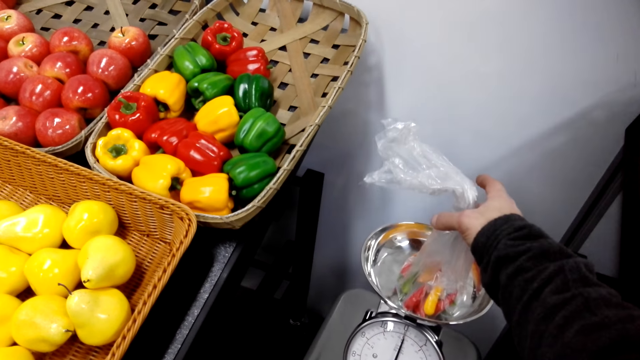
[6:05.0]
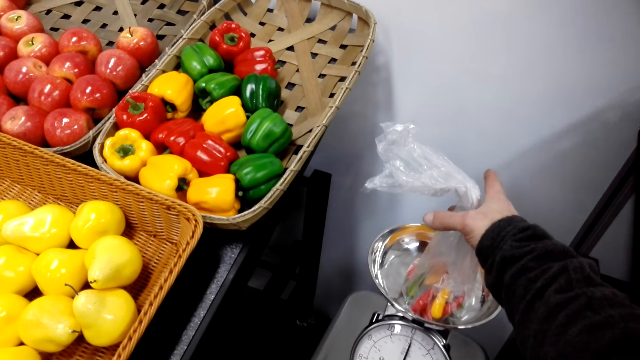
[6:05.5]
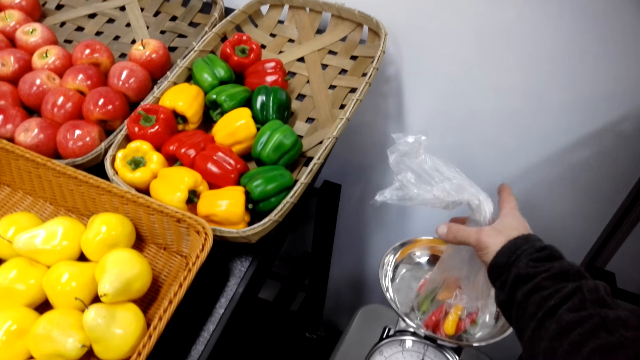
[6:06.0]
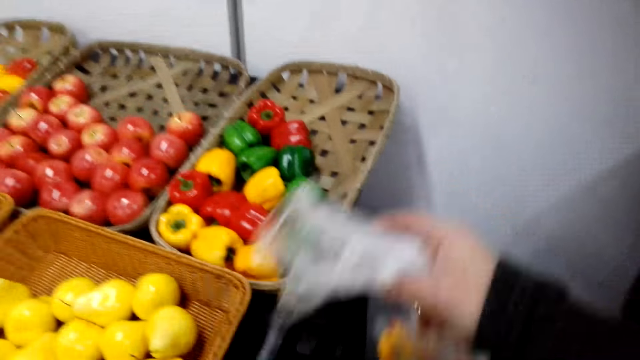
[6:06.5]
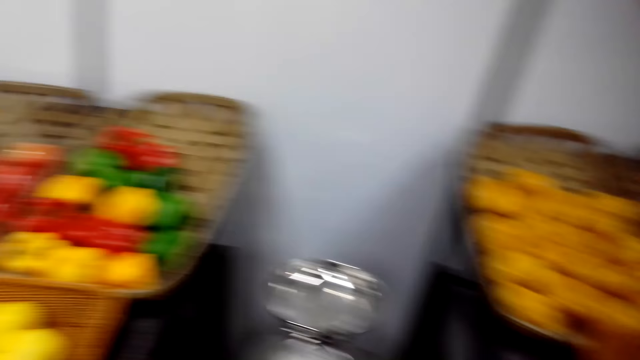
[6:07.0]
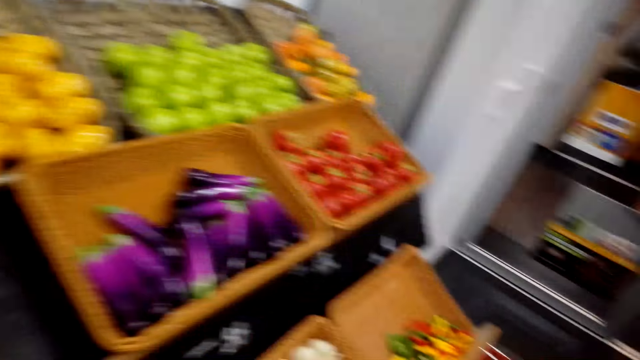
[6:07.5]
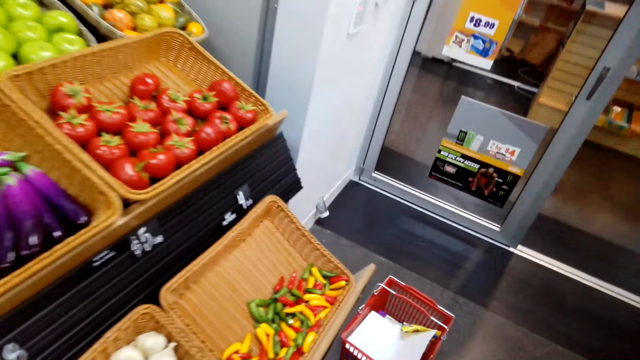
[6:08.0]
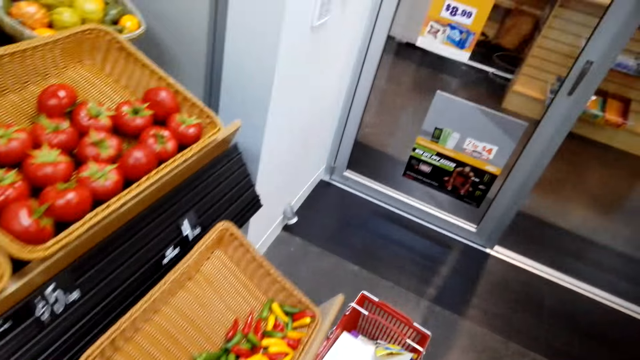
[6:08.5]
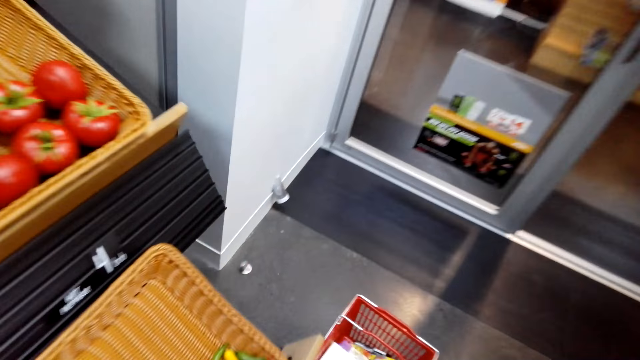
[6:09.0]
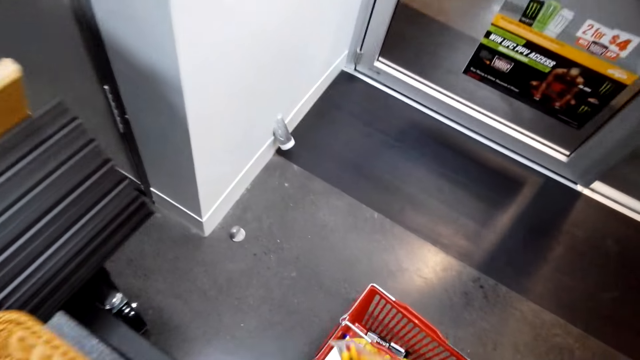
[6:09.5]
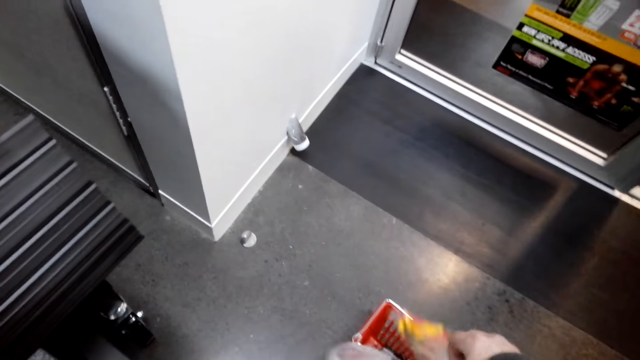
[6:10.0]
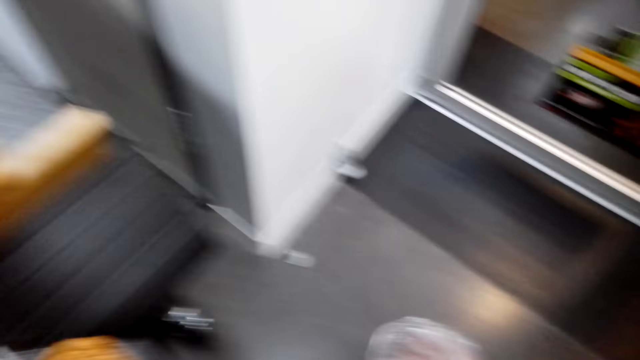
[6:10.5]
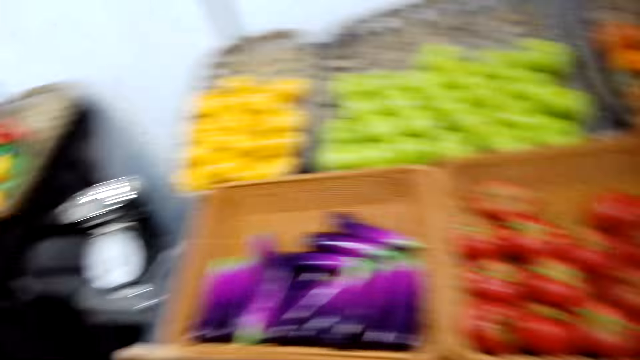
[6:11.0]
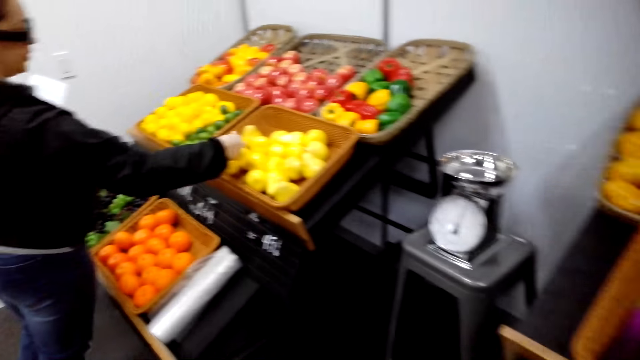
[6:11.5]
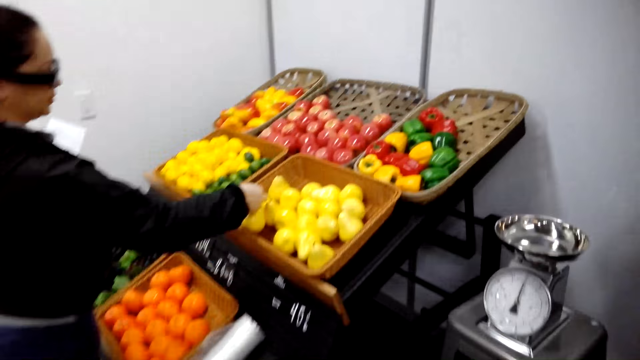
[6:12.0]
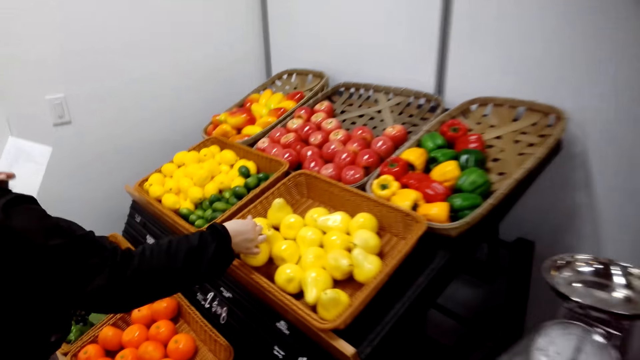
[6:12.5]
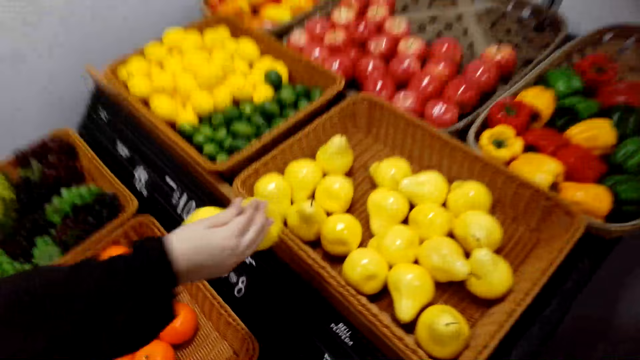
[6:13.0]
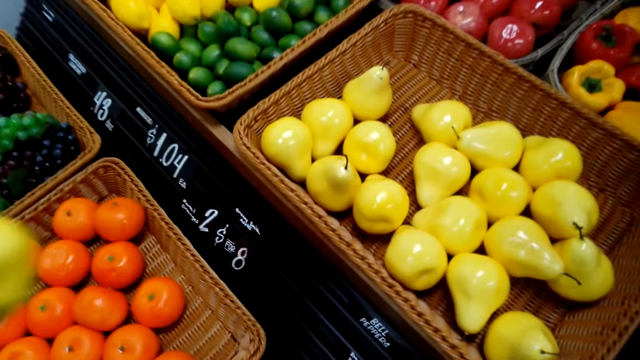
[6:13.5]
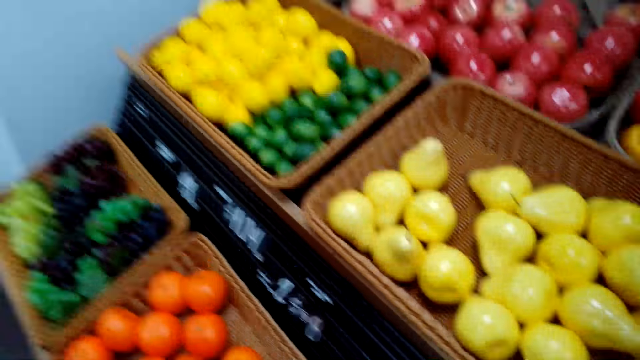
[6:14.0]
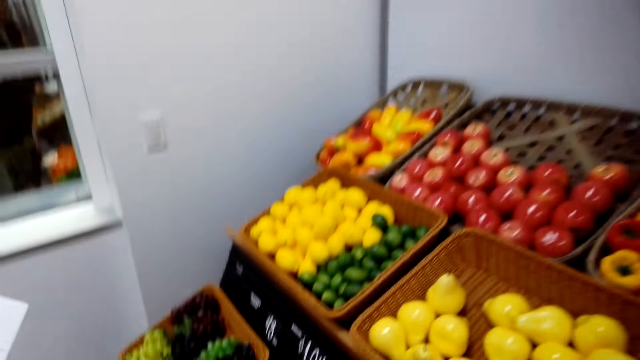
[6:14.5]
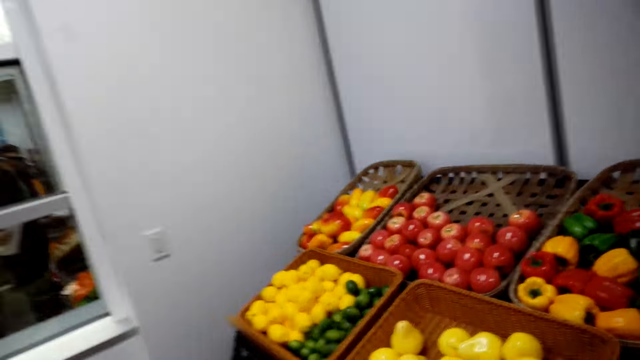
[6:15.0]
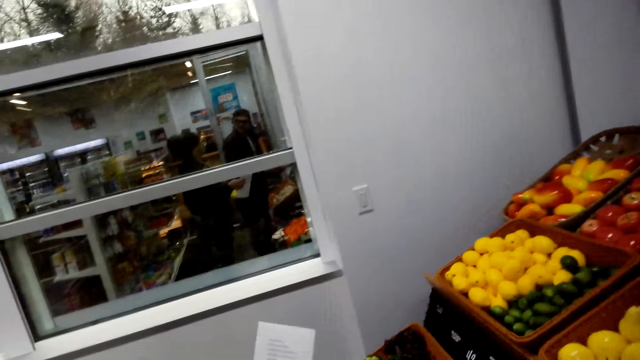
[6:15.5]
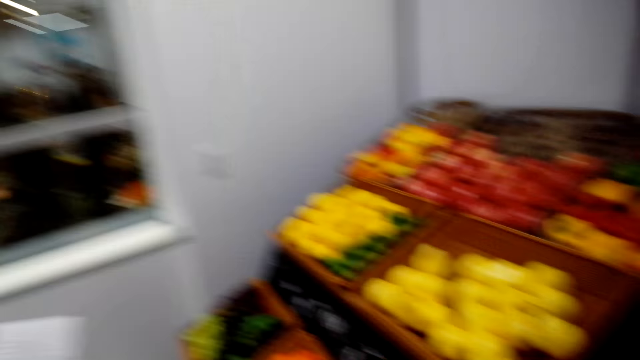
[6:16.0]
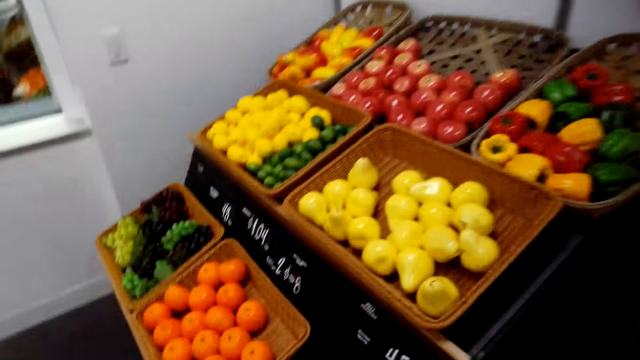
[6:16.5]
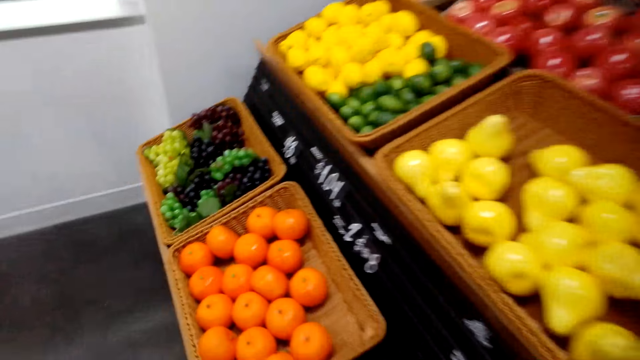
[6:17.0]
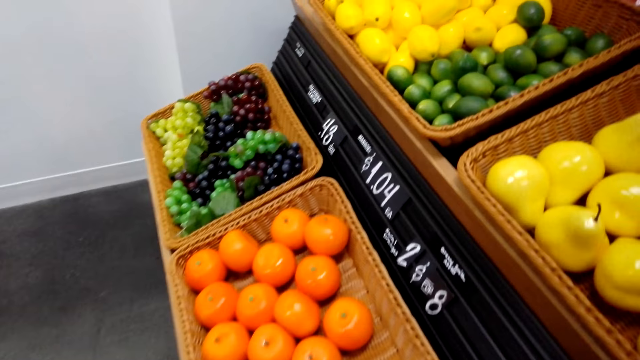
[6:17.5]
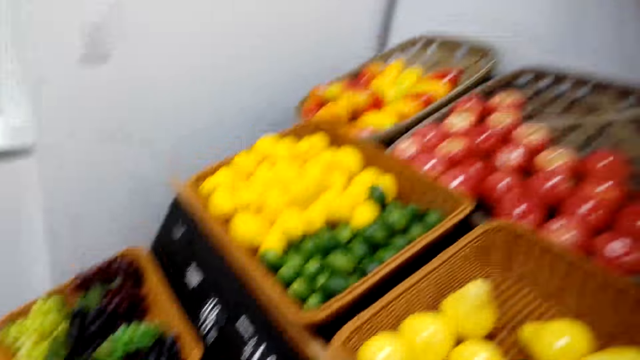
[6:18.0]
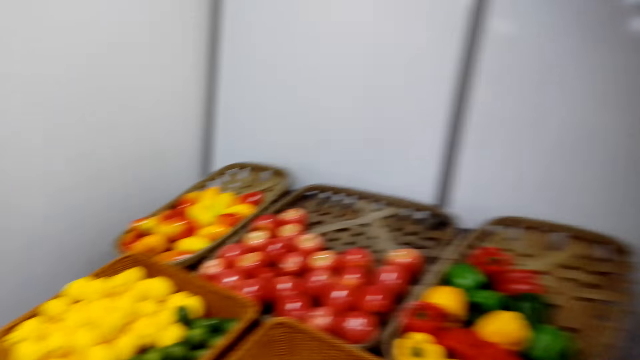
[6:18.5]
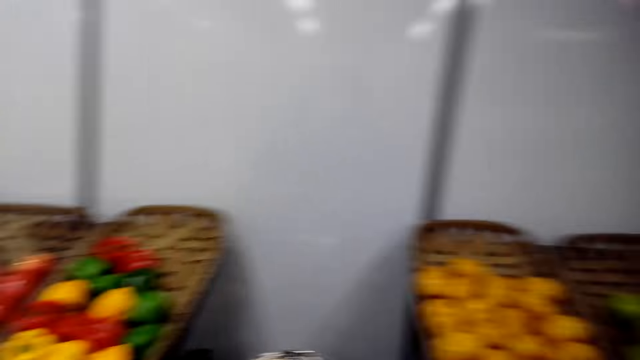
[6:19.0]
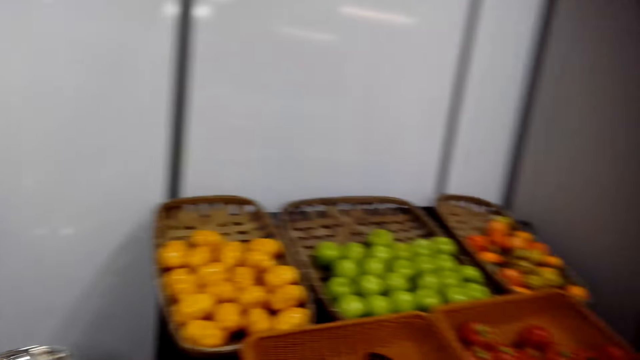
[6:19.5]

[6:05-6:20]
The camera wearer places the pepper bag in a weighing machine. They weigh the chilies in the scale balance. They carry the bag with pepper. They walk around. They put the bag of pepper in a shopping basket. They walk around. They look around.

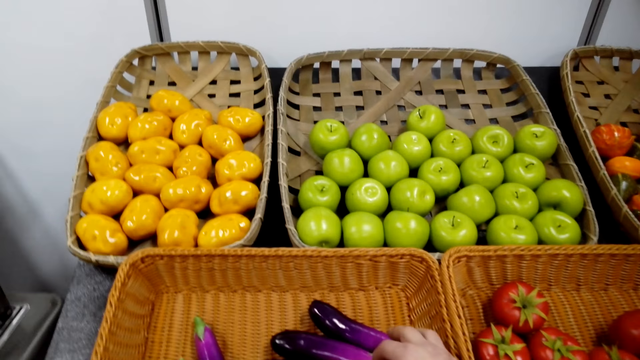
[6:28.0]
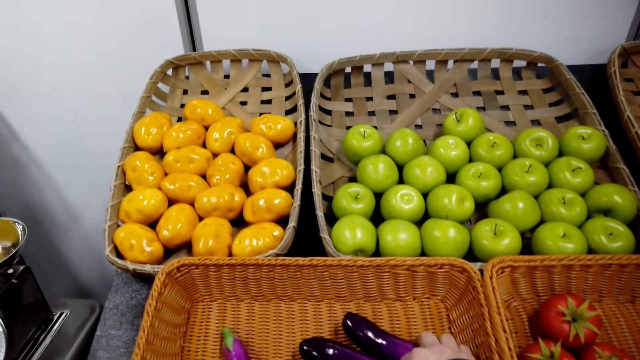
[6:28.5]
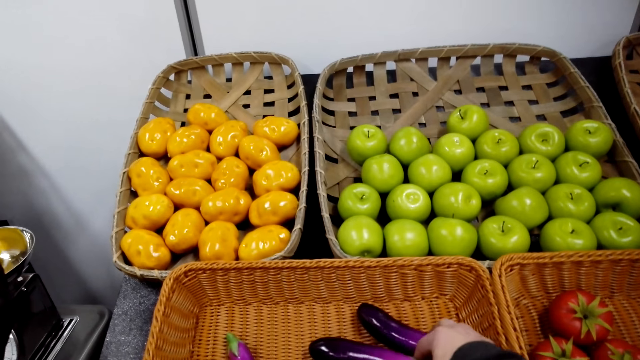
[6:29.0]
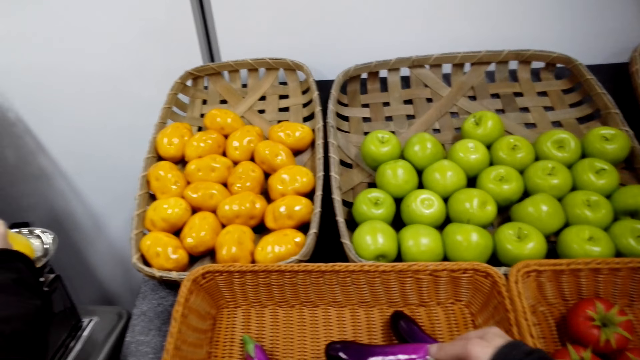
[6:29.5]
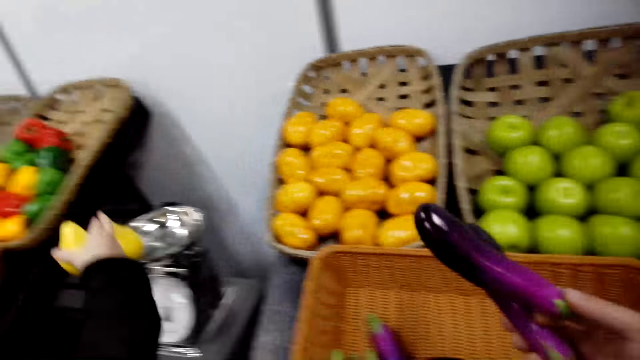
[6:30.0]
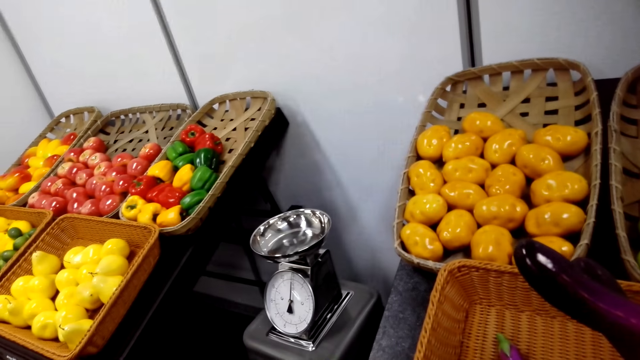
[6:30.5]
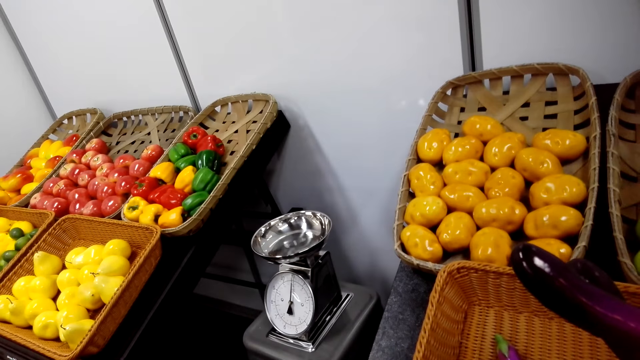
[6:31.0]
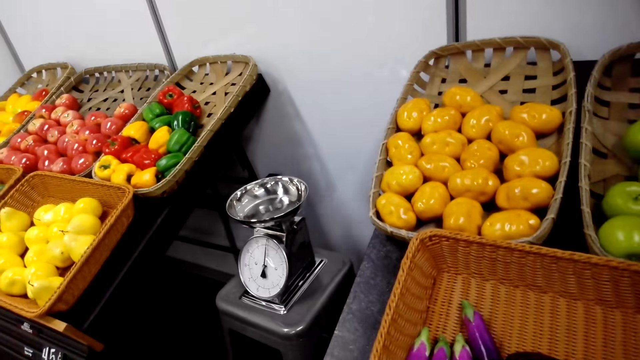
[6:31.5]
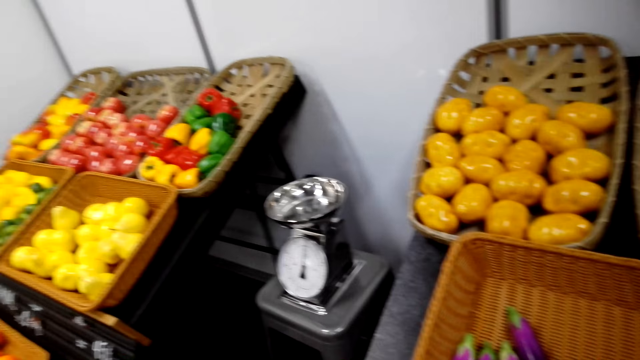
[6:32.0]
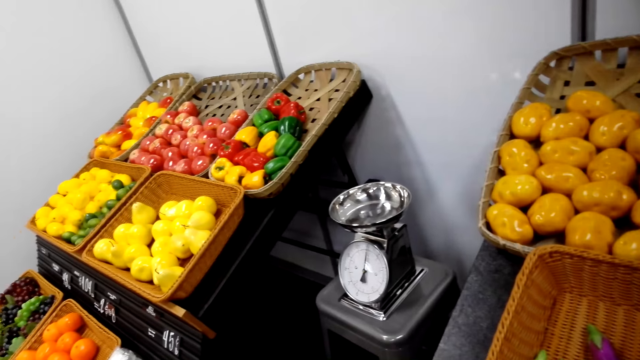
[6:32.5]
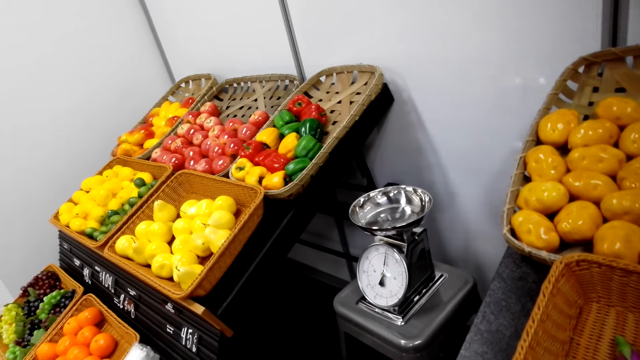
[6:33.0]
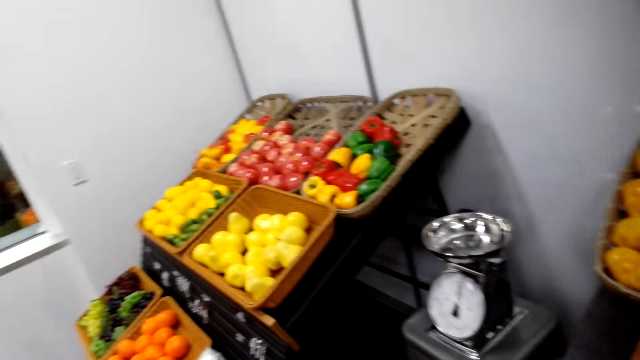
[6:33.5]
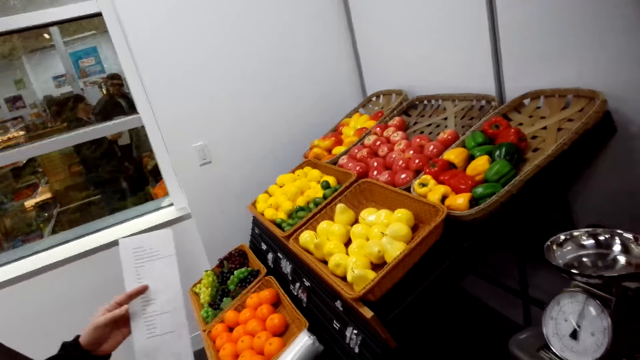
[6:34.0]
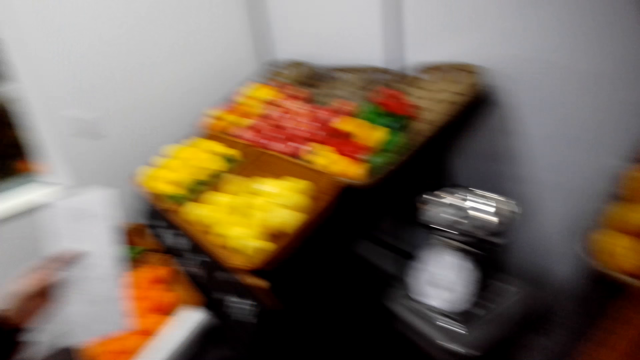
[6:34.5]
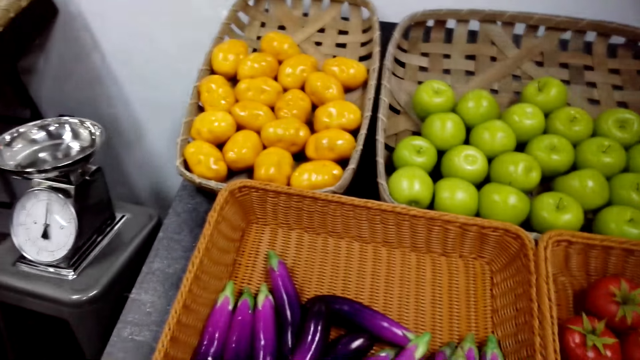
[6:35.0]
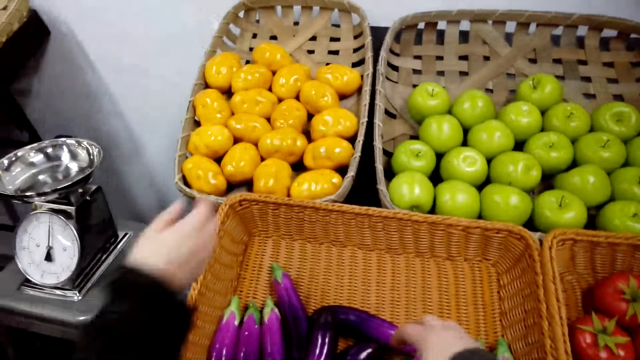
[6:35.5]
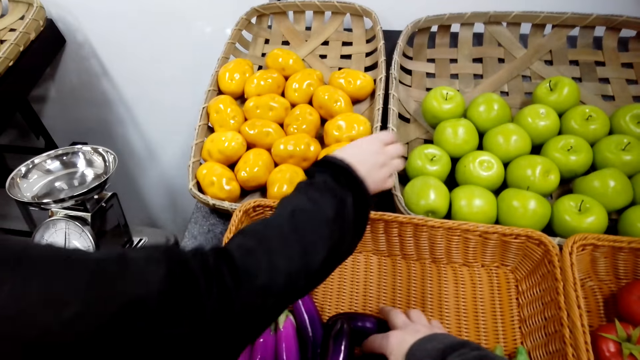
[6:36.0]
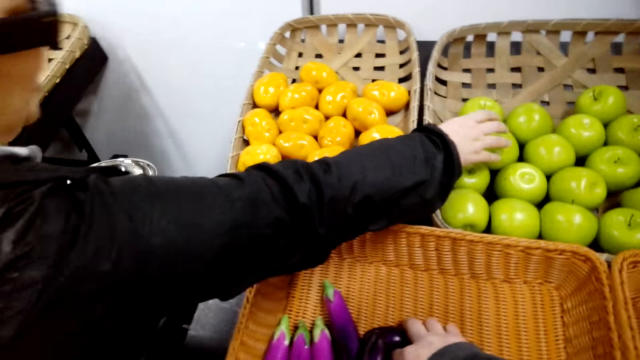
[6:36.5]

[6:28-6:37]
The camera wearer picks vegetables in the reef basket. They look around. A person picks fruits in the reef basket.
